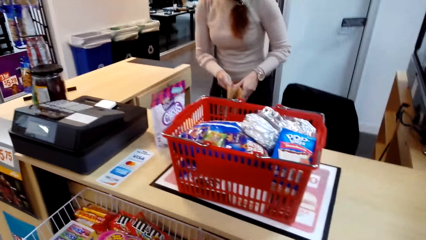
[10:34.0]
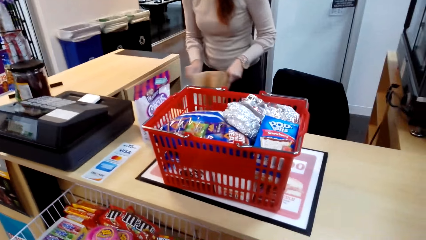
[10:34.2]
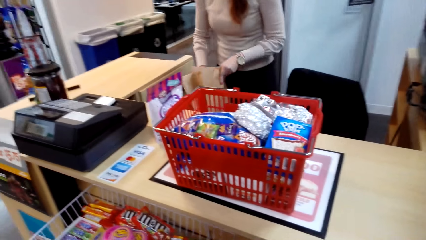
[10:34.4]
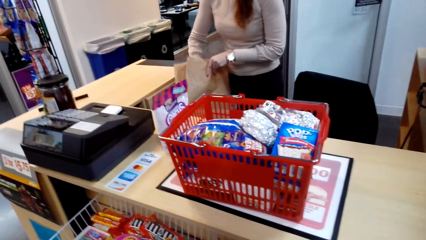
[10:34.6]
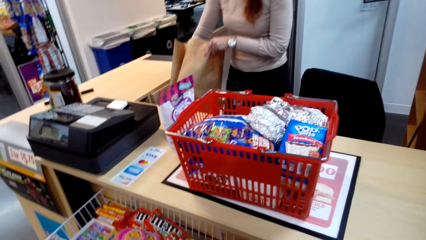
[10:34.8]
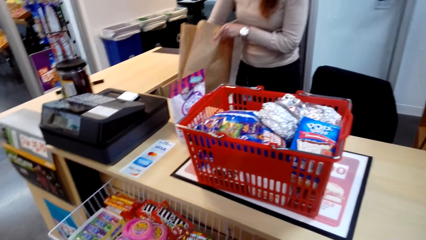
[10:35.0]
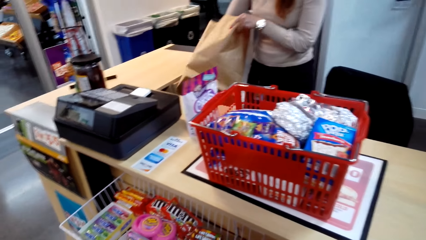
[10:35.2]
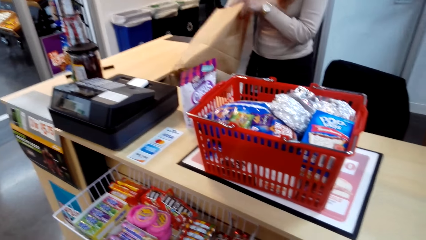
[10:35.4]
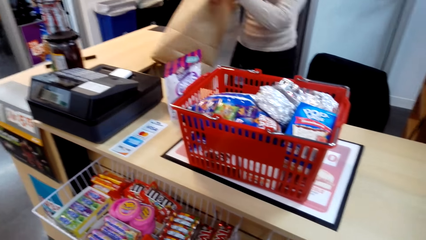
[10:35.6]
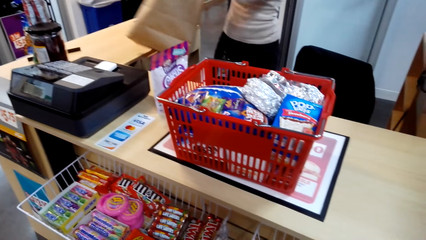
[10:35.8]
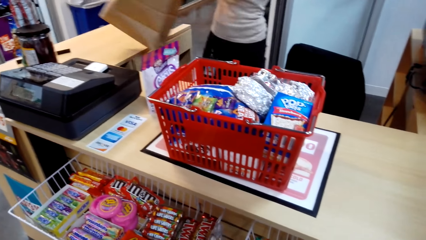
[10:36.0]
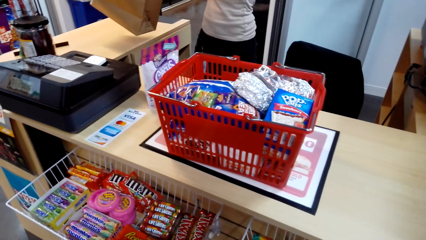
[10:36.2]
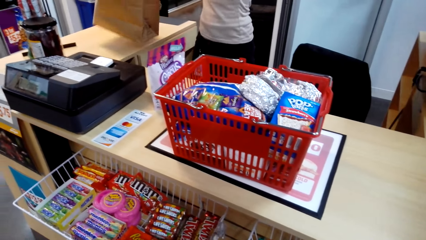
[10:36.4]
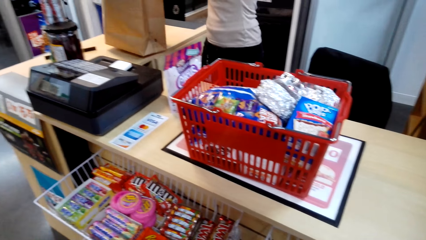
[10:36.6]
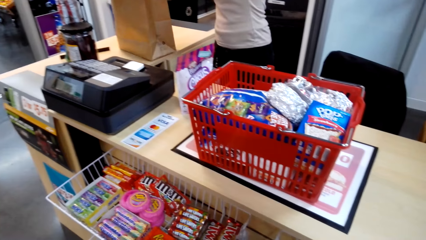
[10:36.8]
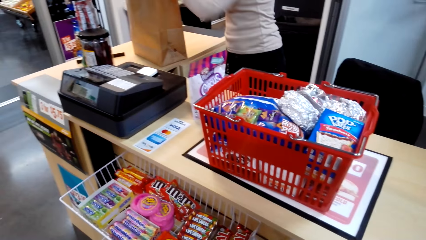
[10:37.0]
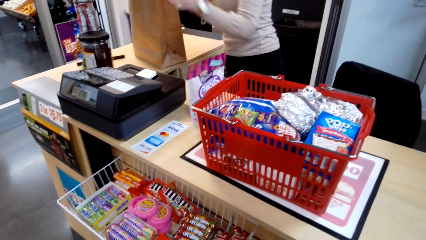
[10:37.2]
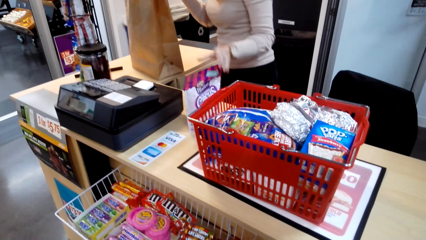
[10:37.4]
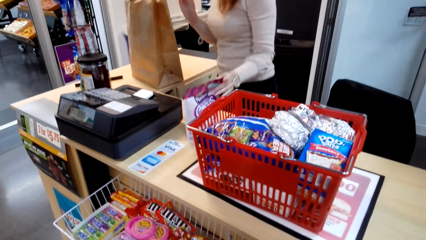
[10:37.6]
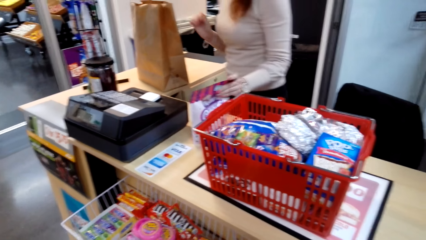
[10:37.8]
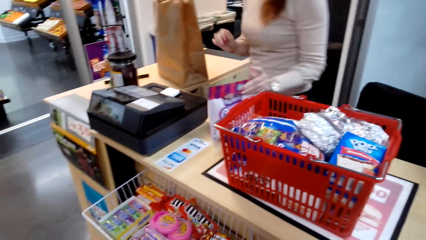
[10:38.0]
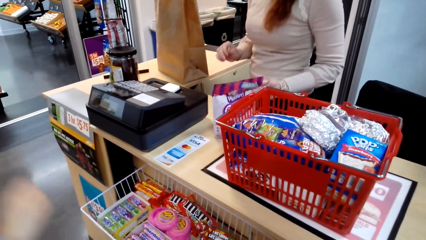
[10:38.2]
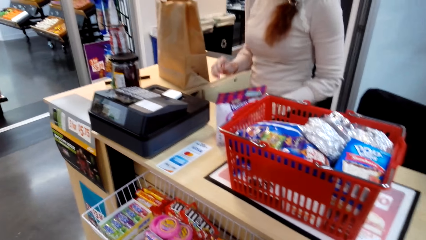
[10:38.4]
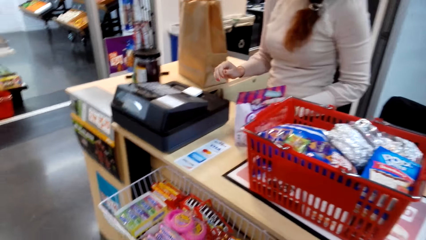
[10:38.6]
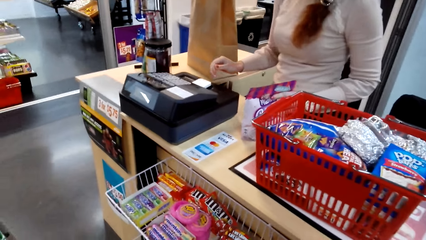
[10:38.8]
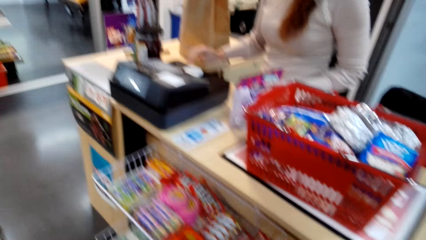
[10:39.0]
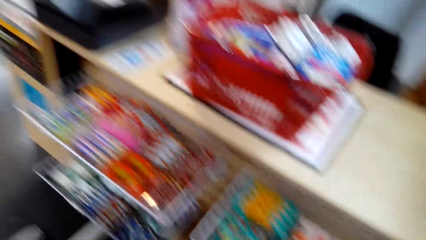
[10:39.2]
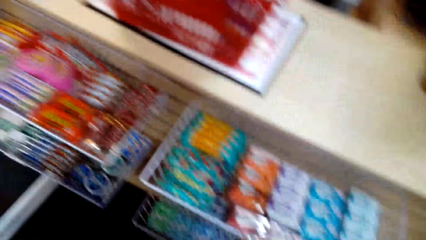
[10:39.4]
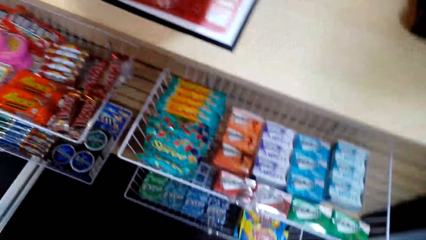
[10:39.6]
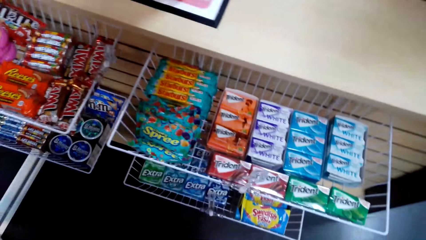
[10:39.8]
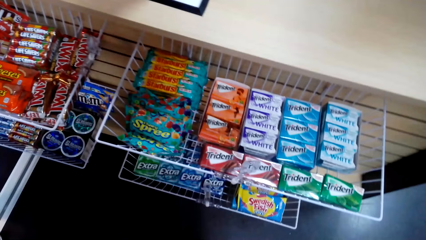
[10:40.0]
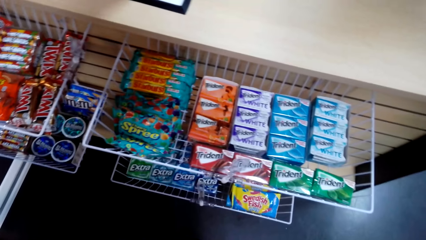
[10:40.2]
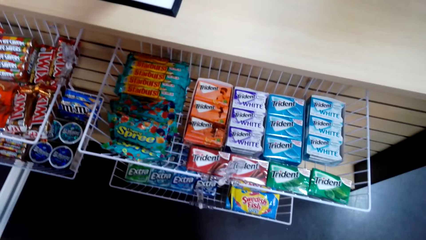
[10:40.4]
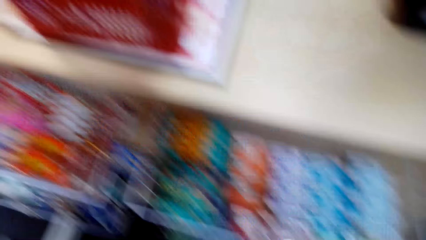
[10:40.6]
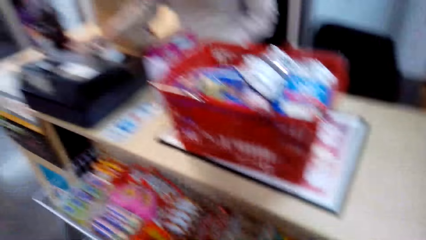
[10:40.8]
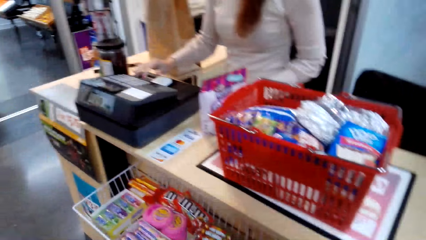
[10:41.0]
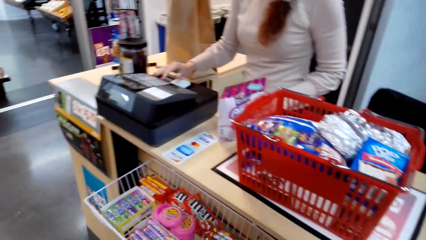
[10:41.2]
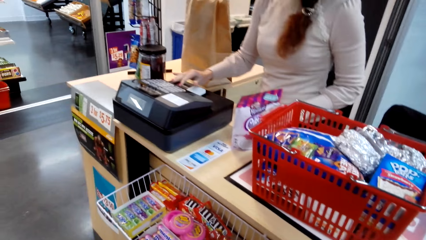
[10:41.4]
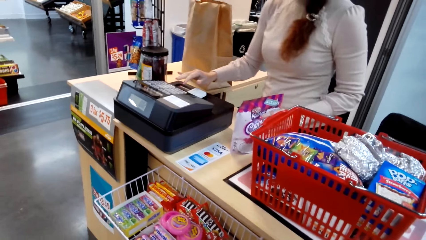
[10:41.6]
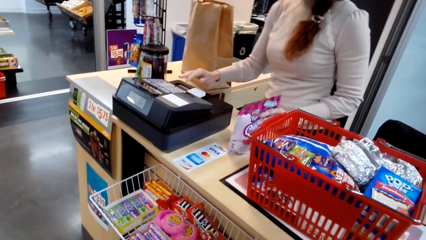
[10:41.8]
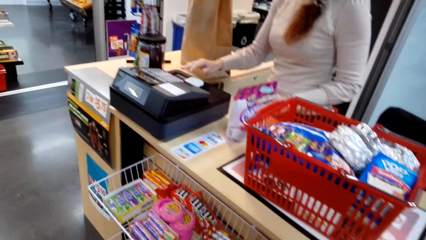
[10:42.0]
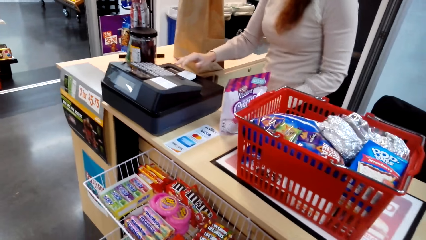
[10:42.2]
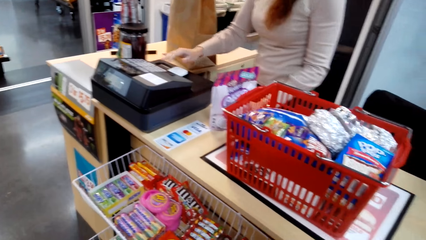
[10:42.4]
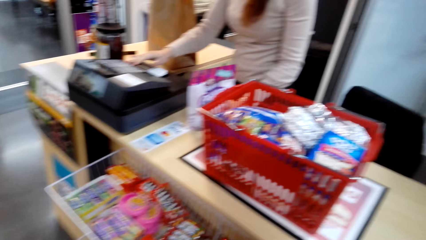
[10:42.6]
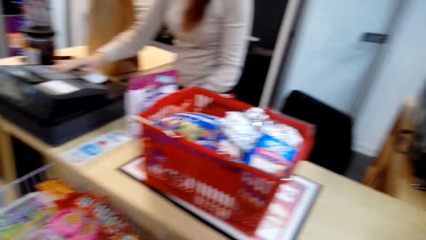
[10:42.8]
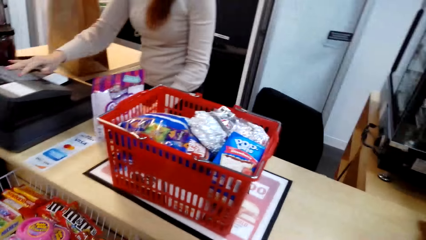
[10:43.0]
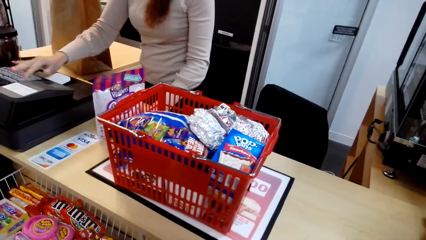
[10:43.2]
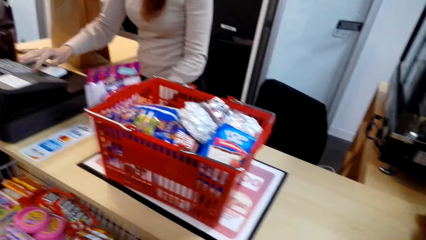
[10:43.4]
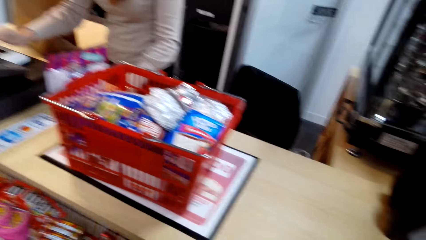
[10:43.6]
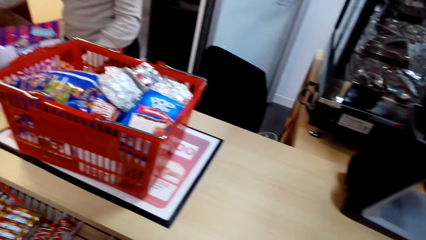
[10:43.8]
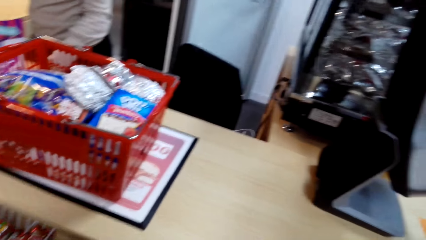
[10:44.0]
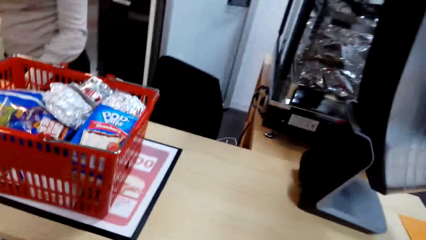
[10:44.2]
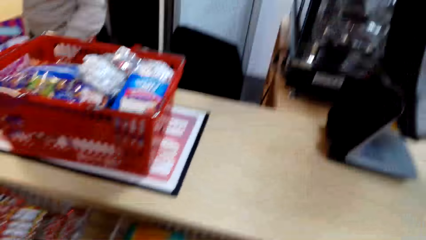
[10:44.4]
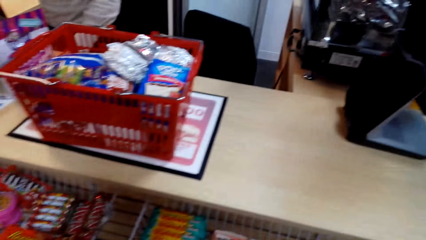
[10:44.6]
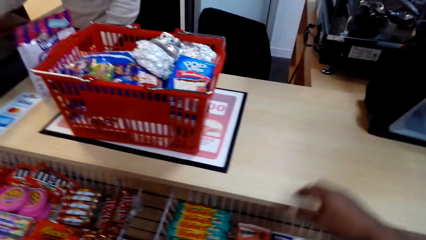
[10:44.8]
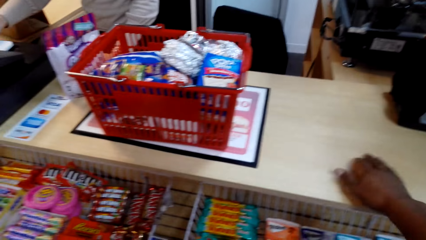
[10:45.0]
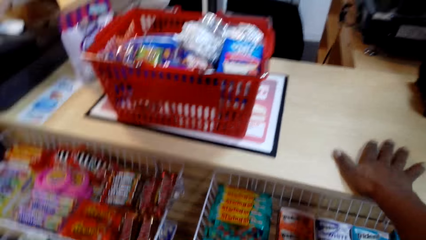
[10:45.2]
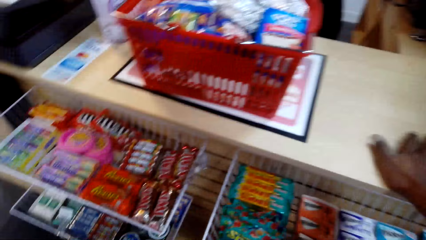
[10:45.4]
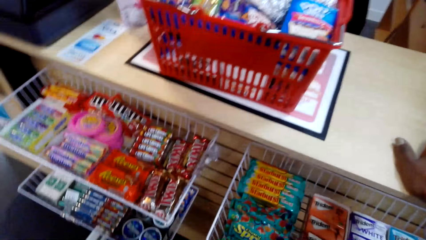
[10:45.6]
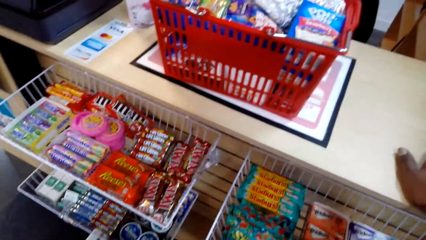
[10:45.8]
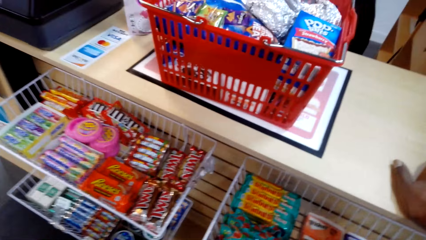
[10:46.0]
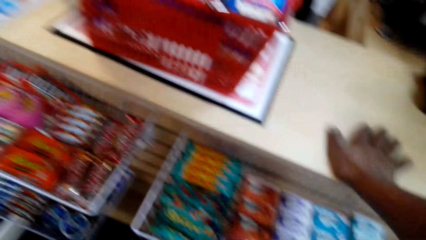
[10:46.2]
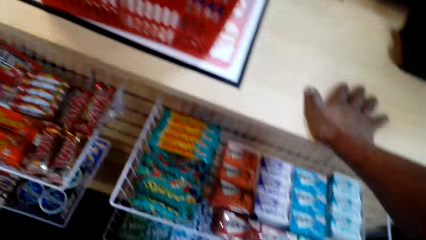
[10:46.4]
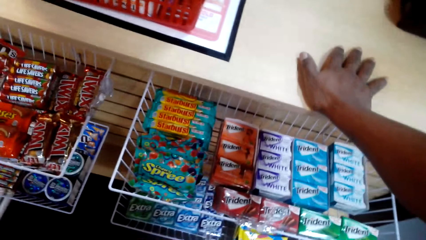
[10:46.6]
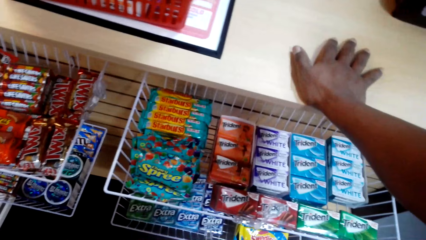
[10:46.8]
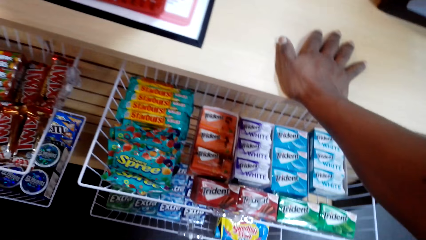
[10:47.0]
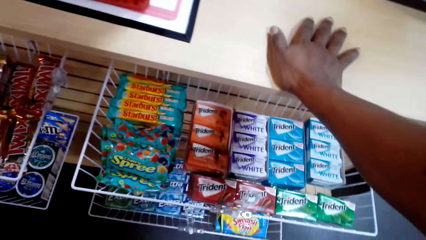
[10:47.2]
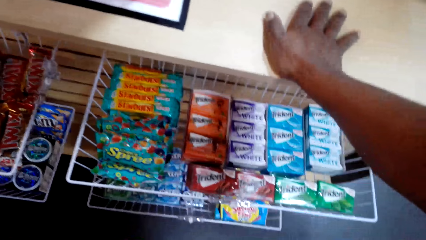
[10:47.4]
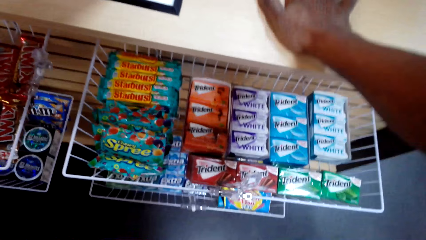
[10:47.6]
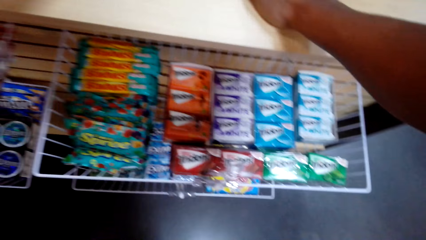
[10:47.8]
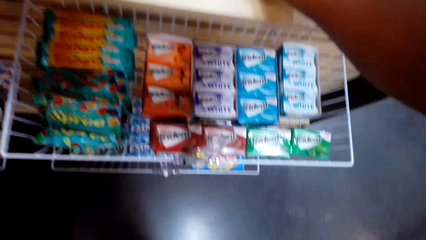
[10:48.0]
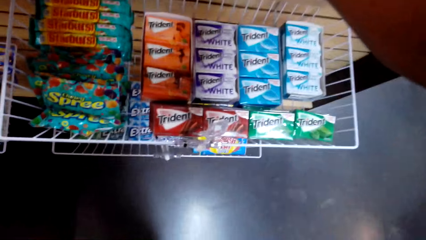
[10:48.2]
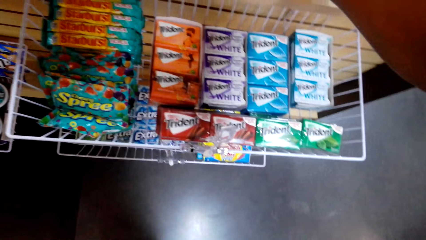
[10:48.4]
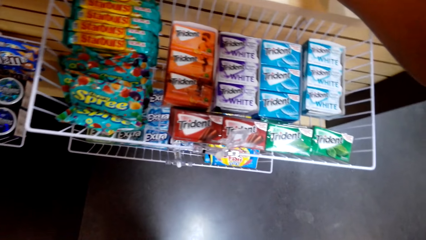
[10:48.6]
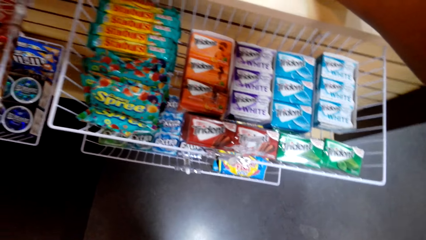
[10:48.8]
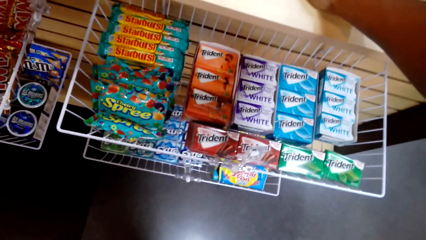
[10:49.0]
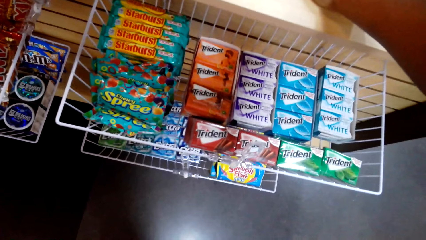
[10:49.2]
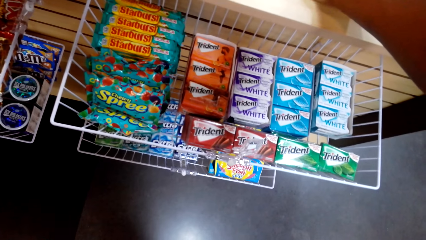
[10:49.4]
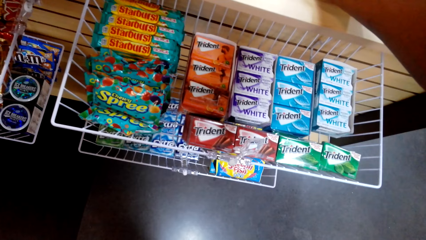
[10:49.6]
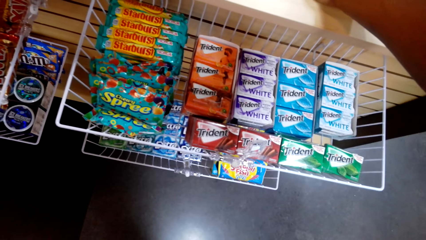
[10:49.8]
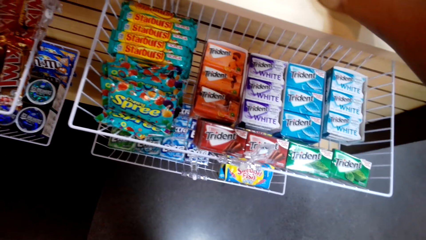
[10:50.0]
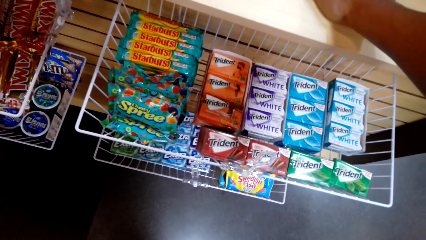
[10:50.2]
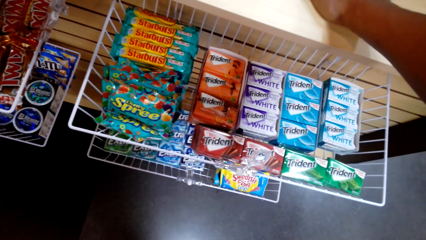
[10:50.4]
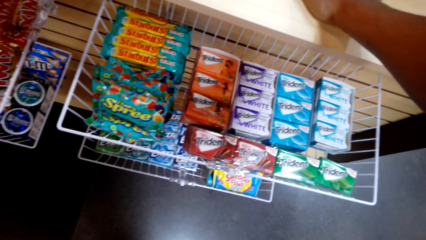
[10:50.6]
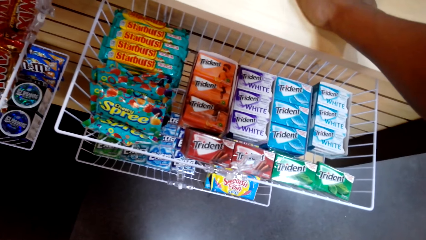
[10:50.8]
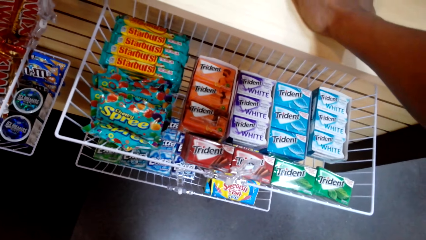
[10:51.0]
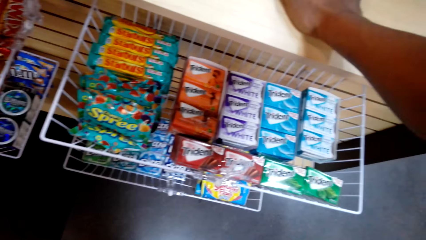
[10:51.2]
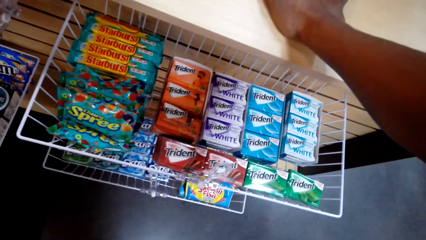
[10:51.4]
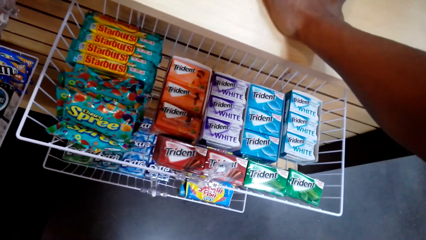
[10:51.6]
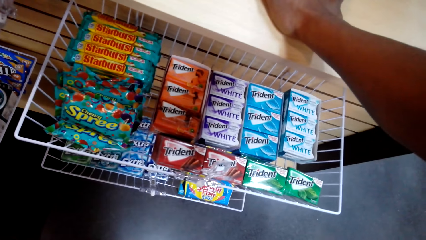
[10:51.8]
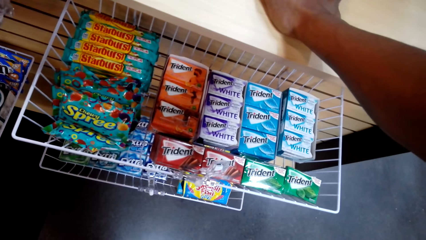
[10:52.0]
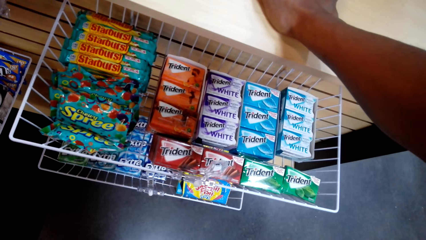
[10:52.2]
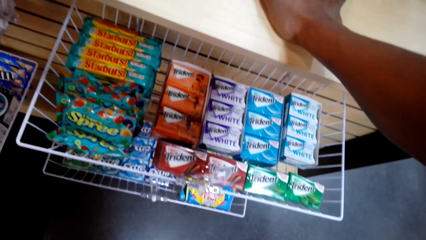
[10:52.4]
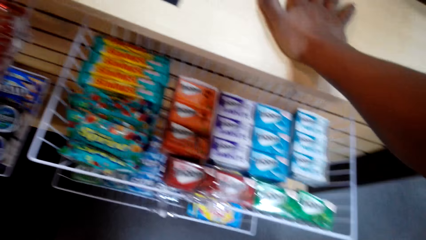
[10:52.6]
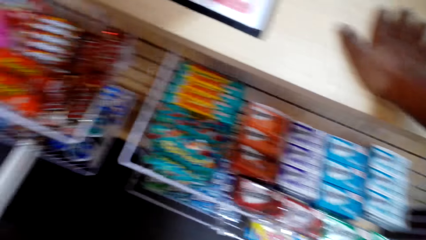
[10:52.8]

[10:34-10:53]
A woman takes a paper bag and opens the shopping bag. The woman puts the shopping bag on the counter and picks up a circus. The camera wearer looks at the baskets. They look around. The woman tills with the till machine. The camera wearer holds the counter. They look down. They look at the baskets.
